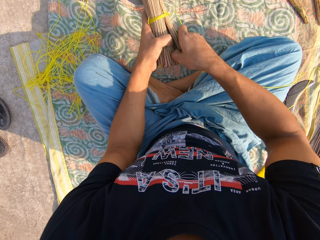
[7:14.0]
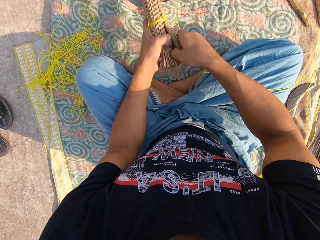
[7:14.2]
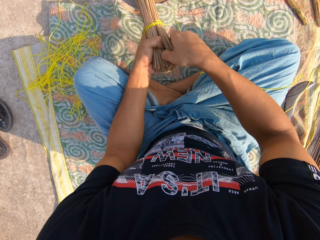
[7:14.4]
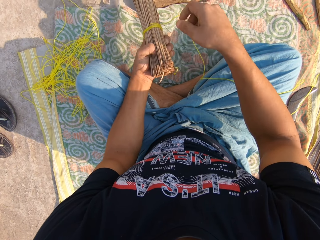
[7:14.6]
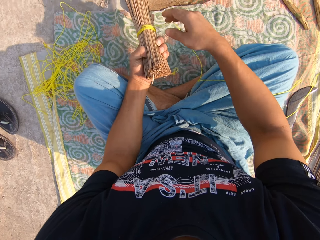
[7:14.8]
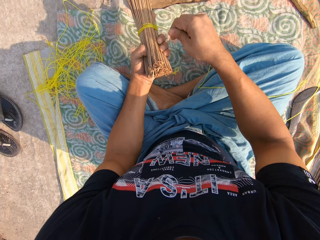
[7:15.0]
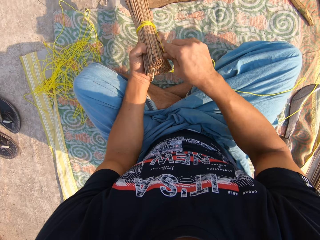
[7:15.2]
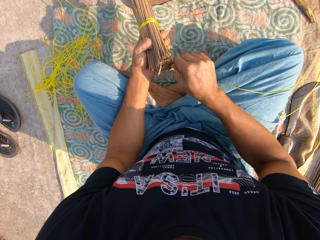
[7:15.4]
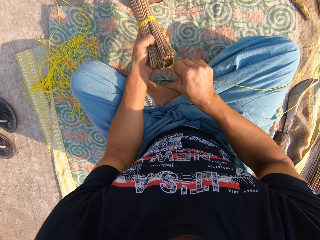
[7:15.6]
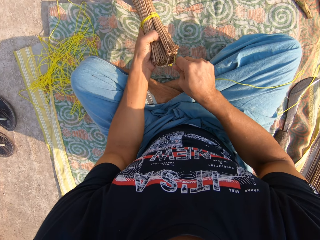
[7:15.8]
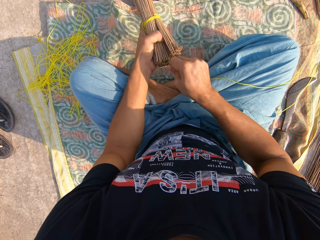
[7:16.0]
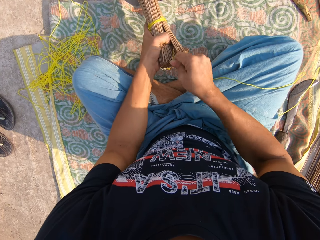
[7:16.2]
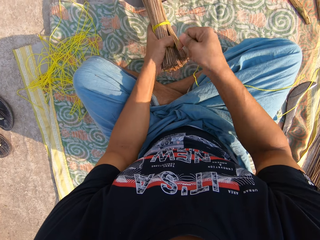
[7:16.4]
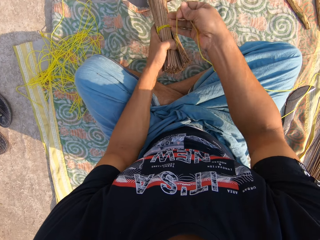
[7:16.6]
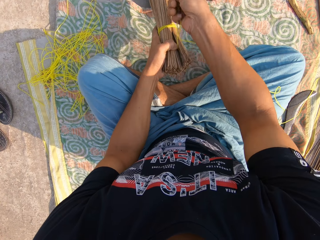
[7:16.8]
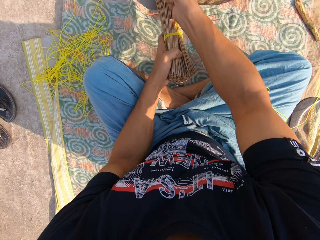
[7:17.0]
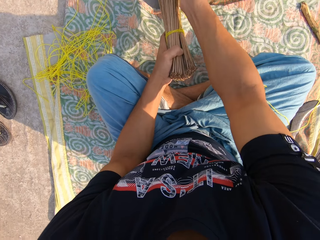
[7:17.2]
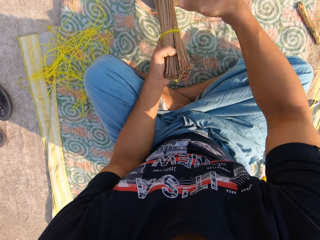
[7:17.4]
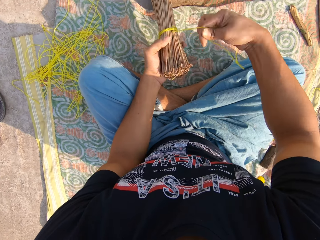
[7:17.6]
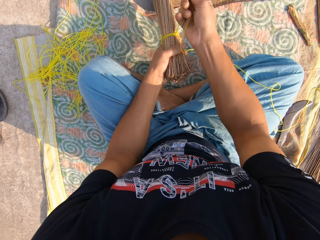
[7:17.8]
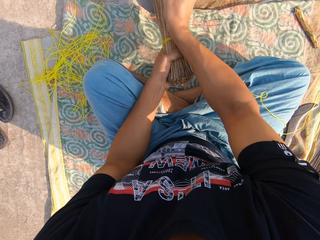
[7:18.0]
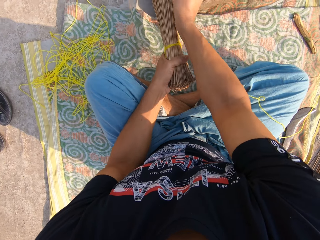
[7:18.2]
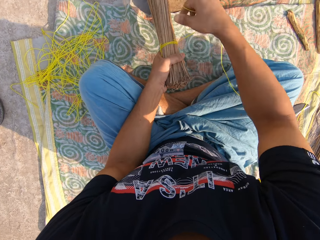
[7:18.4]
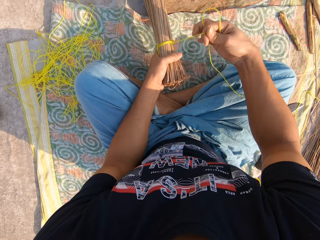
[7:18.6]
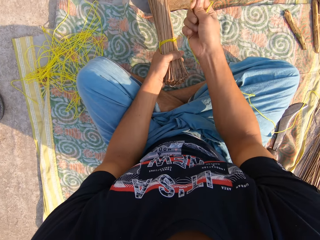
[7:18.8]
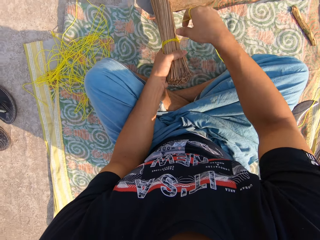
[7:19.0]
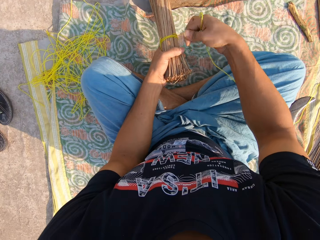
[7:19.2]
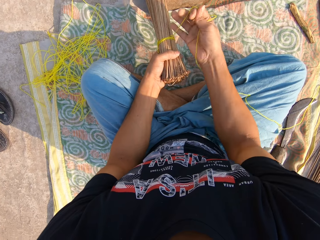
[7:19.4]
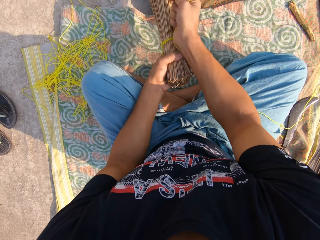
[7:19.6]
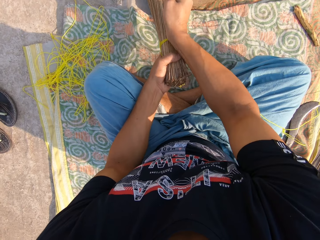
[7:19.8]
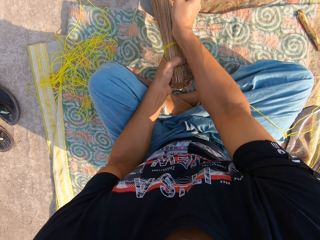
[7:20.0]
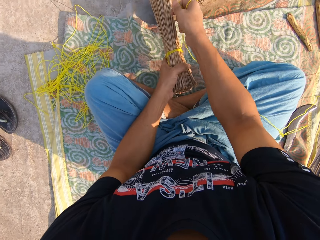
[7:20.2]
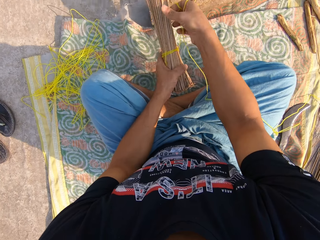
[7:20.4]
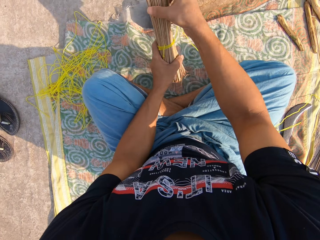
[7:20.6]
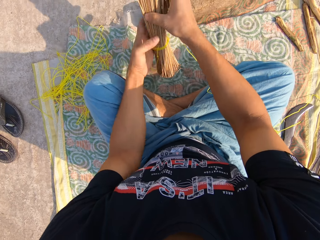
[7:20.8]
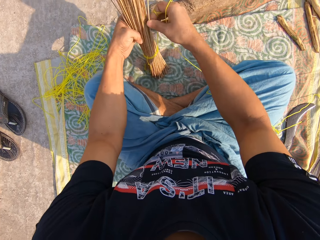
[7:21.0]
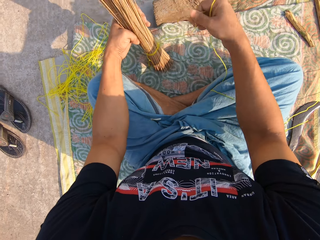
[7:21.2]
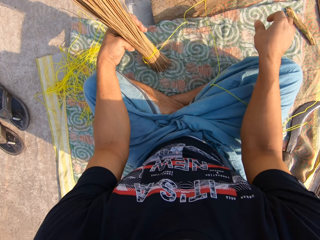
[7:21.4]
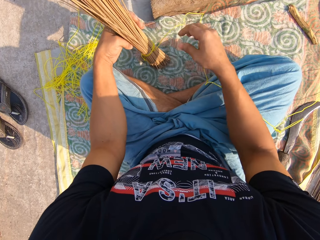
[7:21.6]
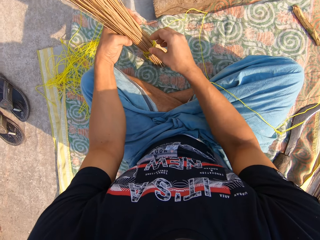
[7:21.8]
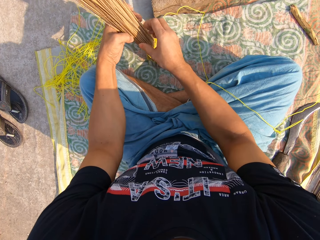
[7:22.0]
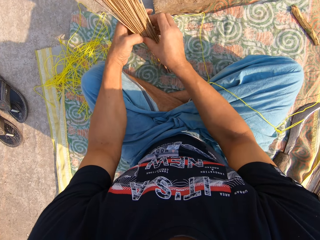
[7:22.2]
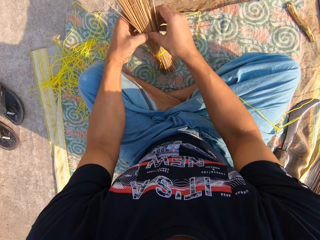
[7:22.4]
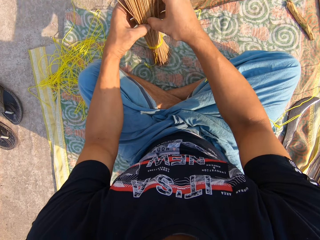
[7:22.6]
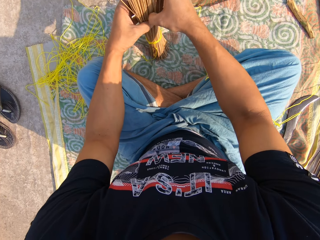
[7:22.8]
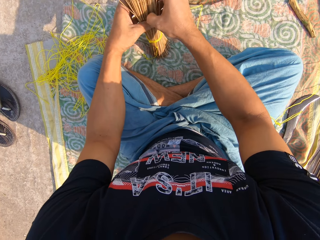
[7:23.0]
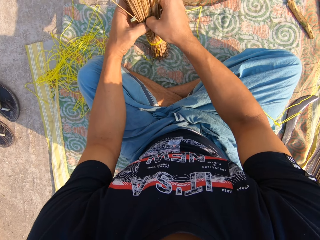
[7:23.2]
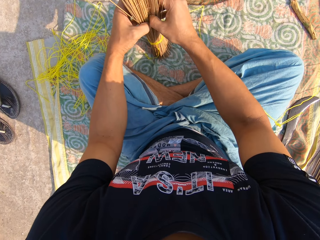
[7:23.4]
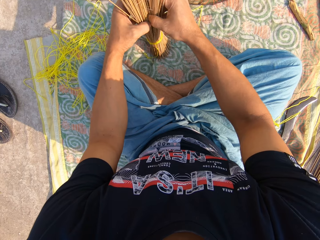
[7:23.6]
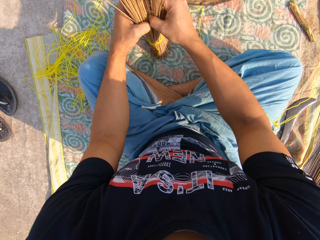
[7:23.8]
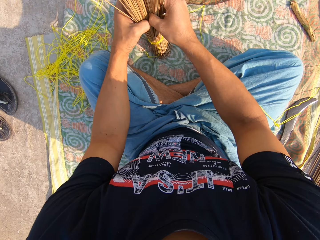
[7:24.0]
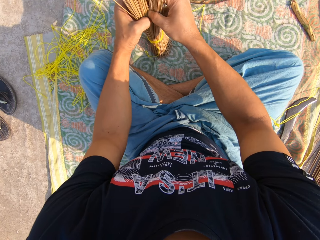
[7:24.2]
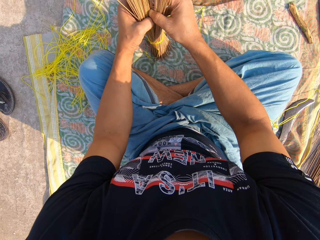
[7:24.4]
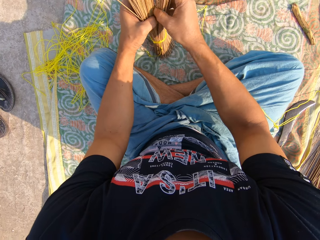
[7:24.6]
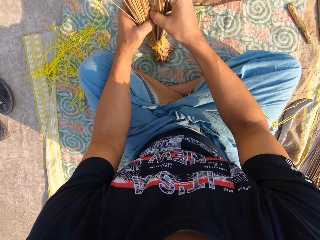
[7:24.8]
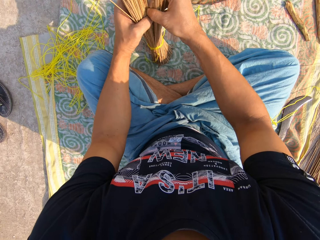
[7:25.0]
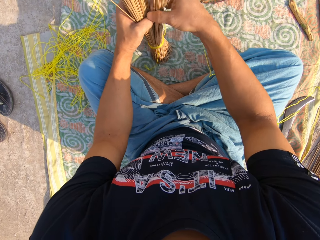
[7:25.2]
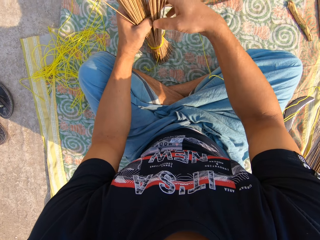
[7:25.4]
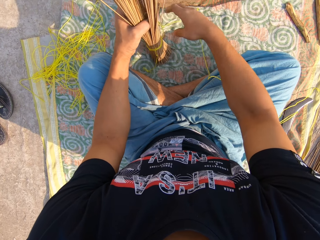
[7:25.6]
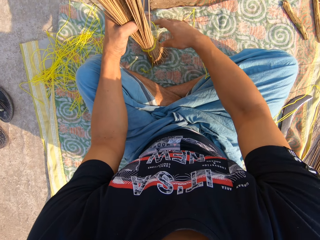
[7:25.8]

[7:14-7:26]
The camera wearer ties the rope around the broom sticks. They tighten the rope. They adjust the broom sticks.

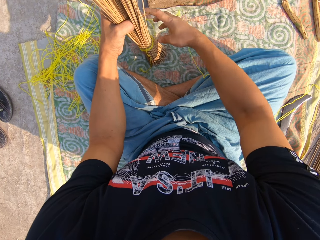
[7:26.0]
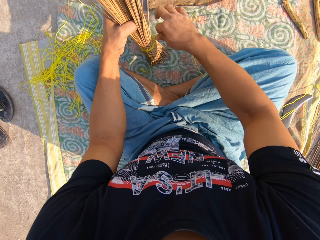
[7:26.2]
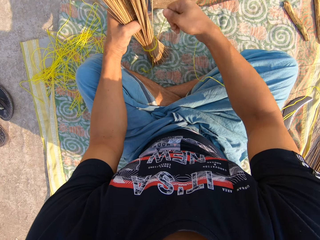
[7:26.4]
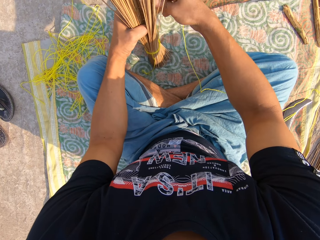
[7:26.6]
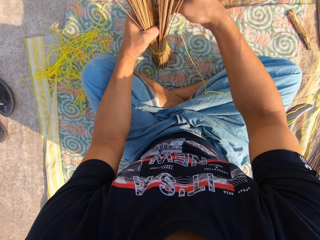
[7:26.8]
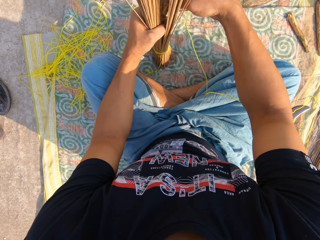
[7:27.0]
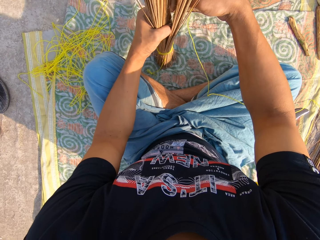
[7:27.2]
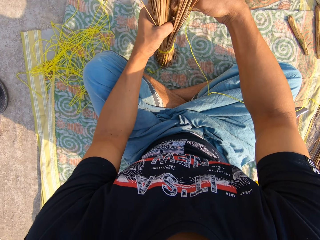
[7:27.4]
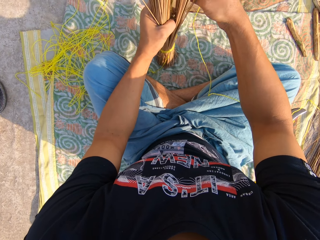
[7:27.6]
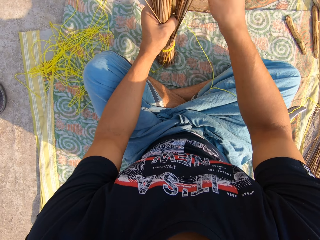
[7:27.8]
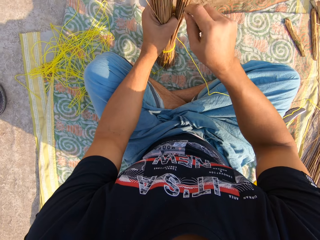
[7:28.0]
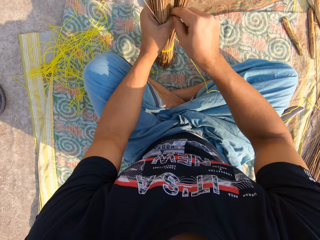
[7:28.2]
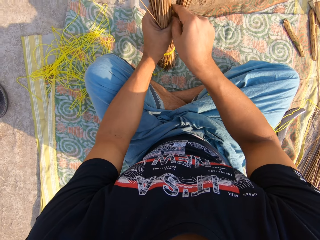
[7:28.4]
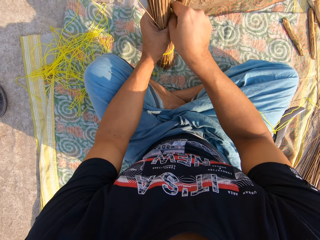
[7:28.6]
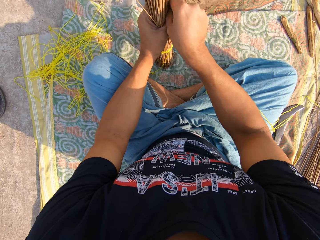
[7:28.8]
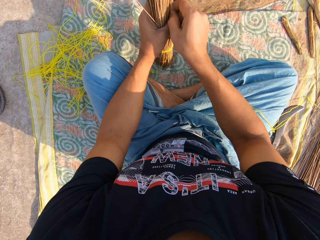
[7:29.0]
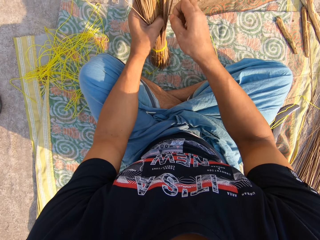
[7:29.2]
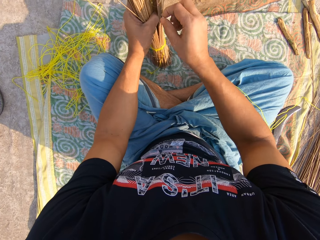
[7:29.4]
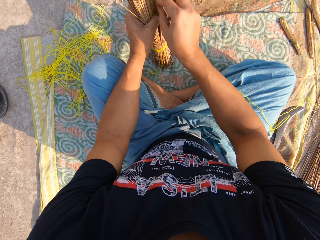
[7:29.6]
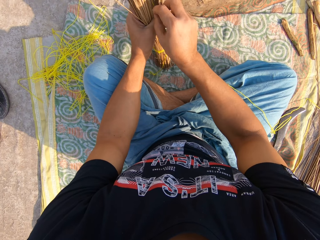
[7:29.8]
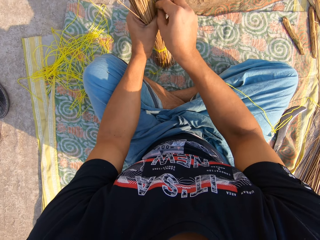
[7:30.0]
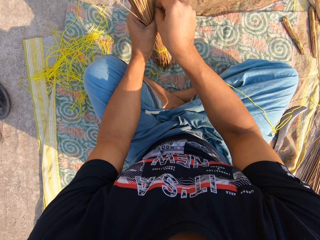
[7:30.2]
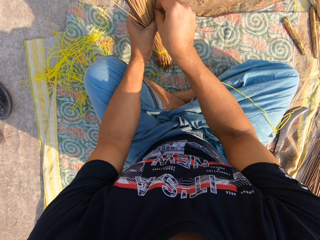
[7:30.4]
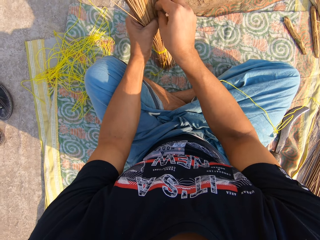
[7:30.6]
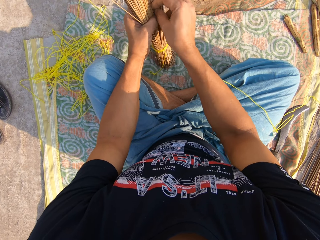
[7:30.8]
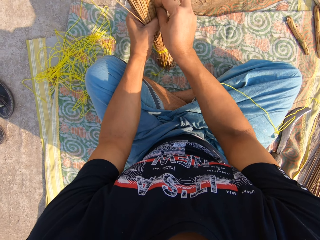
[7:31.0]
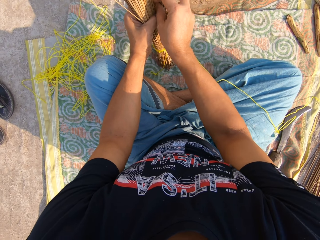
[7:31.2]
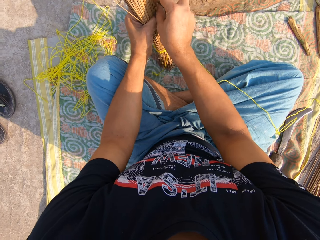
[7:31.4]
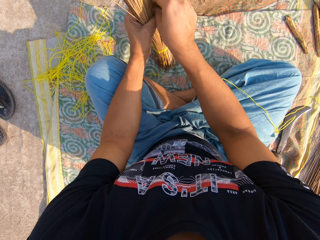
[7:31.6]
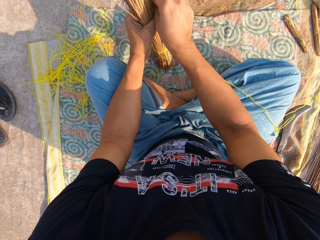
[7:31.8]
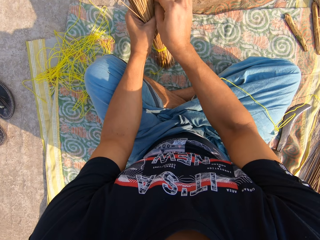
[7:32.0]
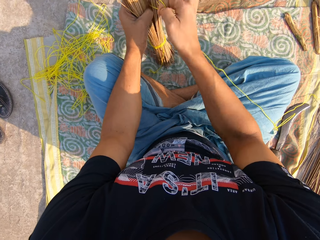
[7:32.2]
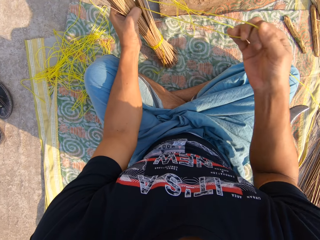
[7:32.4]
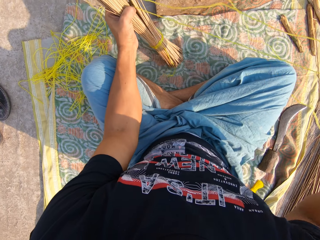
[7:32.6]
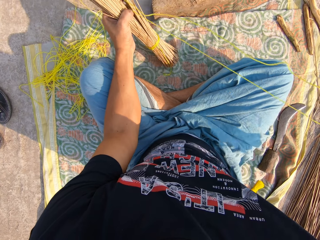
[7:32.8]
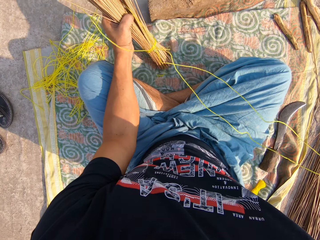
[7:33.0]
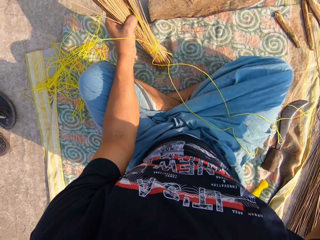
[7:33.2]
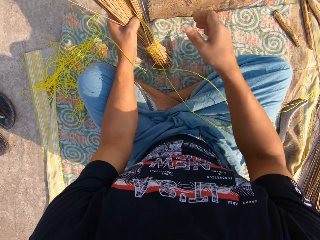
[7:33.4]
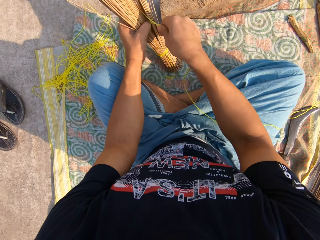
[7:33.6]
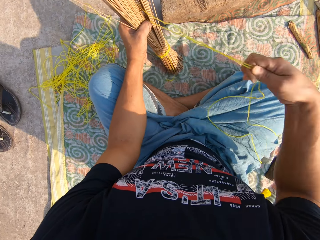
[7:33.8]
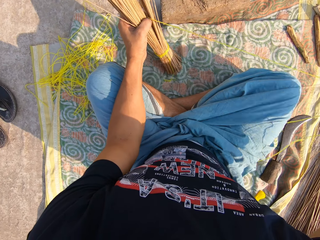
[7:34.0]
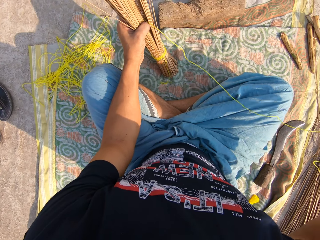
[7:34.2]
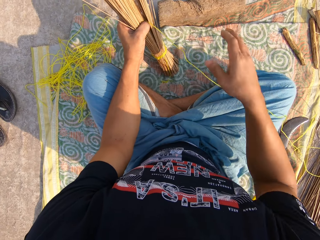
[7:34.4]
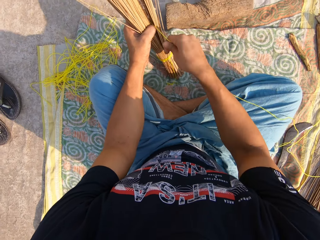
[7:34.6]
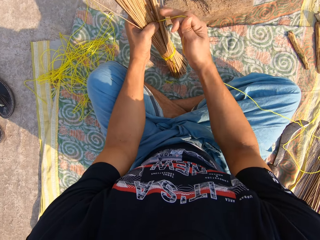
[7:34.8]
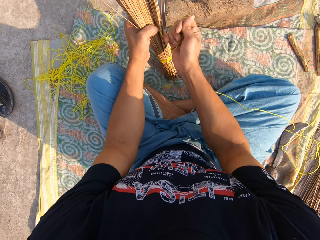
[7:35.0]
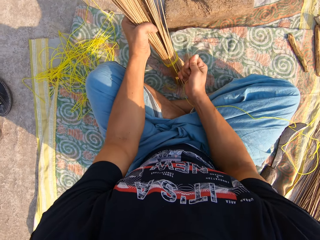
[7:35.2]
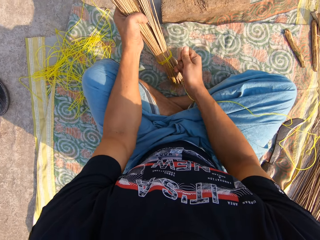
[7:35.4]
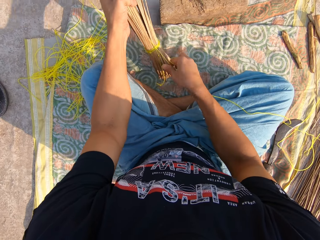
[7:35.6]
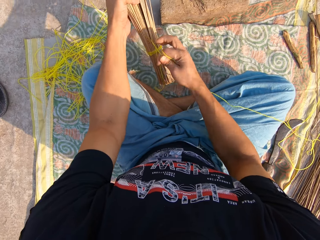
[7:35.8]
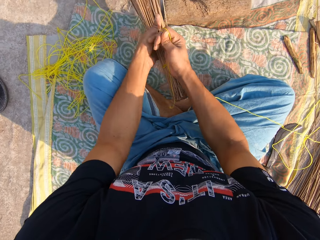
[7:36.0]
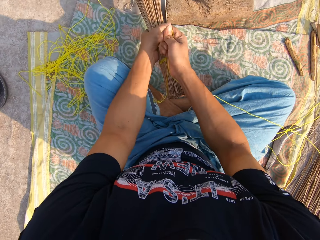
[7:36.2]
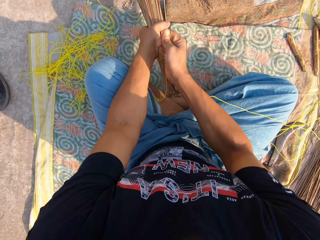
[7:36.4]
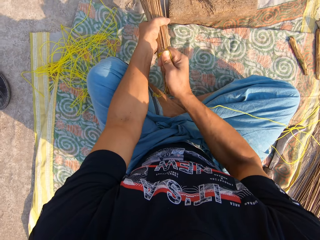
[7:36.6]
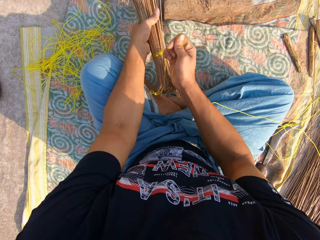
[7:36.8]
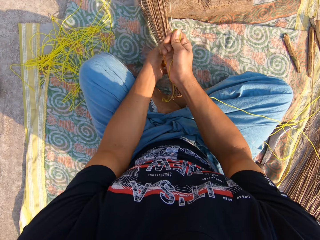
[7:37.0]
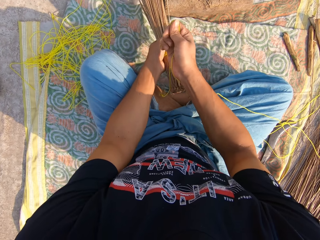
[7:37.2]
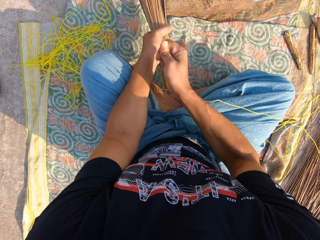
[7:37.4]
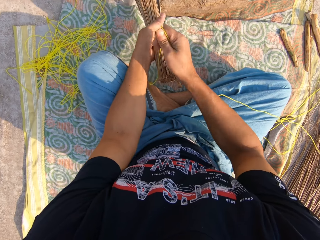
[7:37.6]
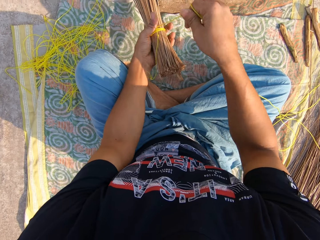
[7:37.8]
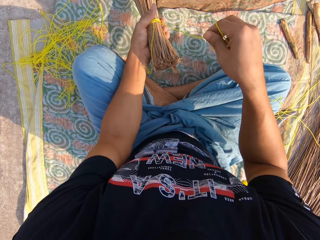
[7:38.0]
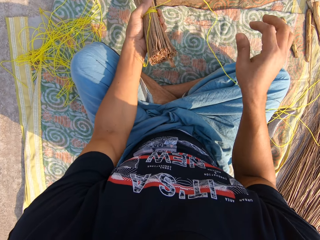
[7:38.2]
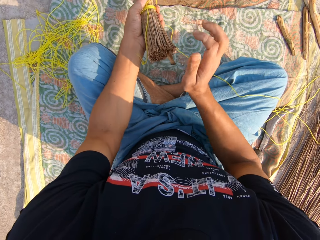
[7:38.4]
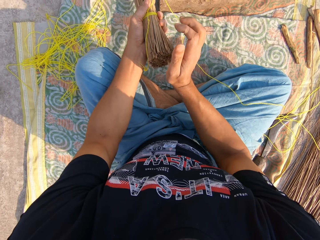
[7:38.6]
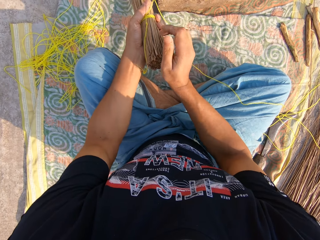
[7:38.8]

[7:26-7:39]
The camera wearer ties the rope around the broom sticks. They tighten the rope.
